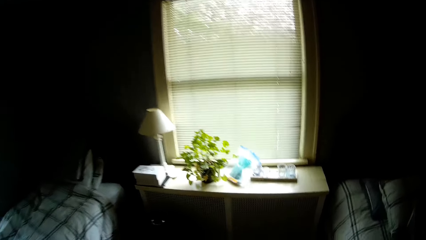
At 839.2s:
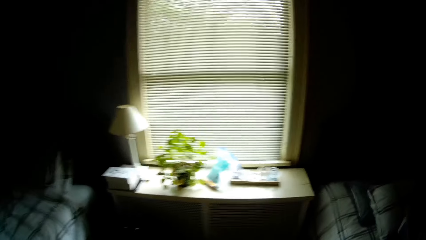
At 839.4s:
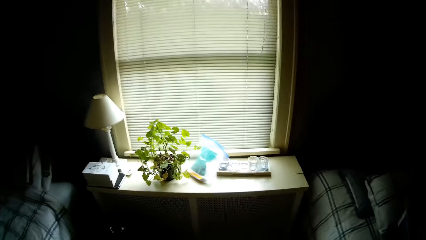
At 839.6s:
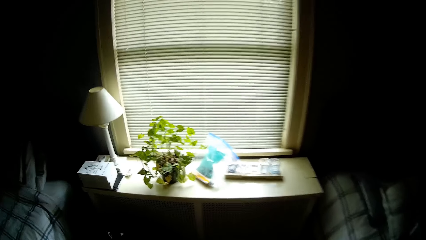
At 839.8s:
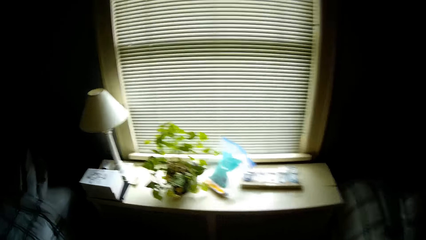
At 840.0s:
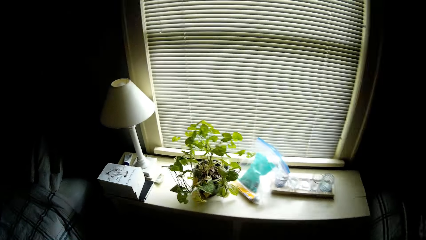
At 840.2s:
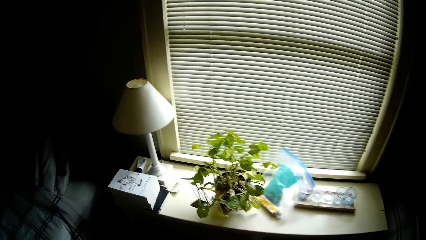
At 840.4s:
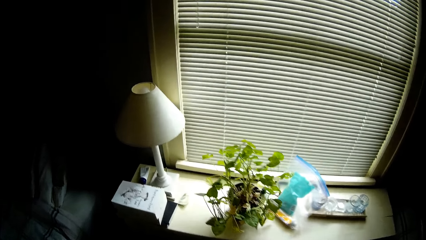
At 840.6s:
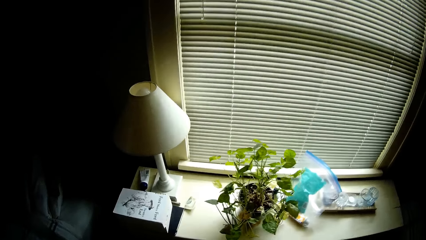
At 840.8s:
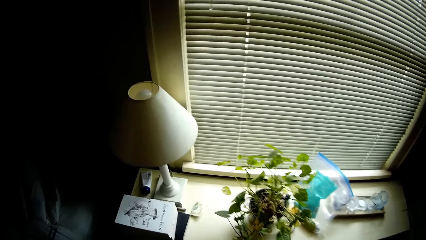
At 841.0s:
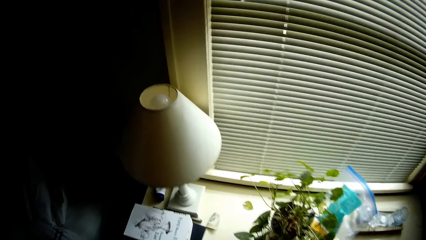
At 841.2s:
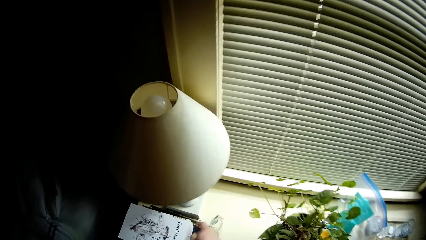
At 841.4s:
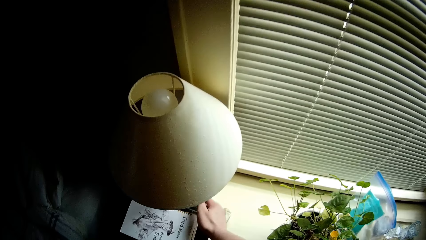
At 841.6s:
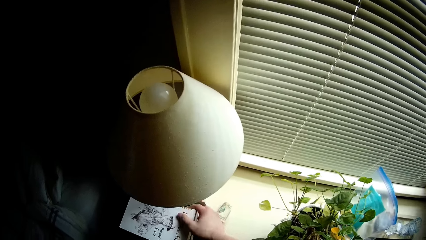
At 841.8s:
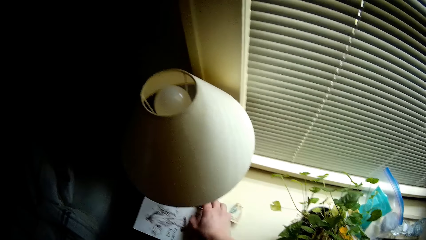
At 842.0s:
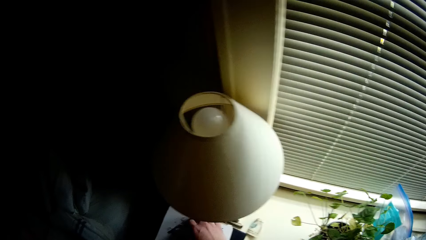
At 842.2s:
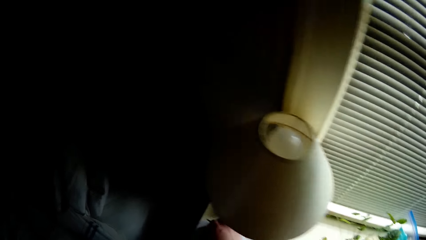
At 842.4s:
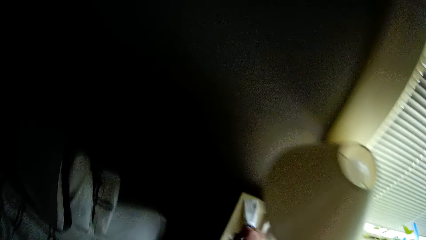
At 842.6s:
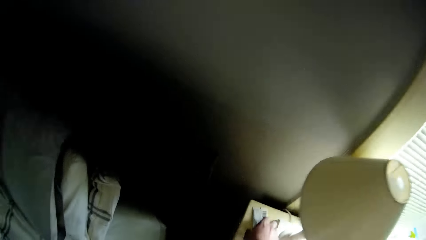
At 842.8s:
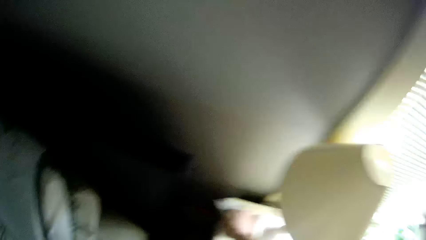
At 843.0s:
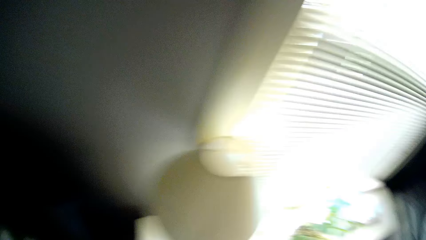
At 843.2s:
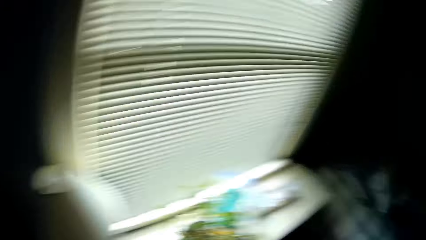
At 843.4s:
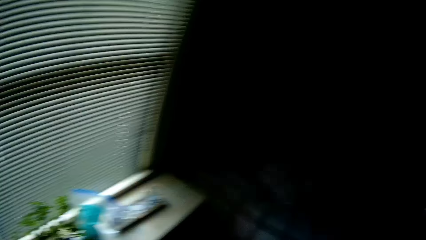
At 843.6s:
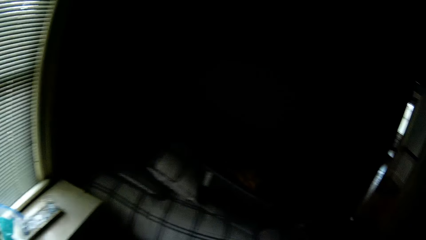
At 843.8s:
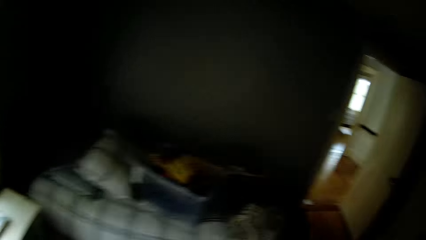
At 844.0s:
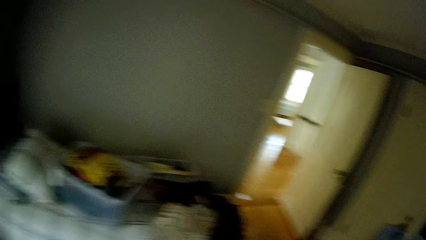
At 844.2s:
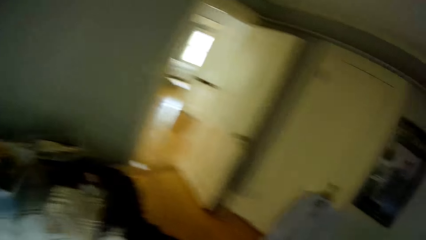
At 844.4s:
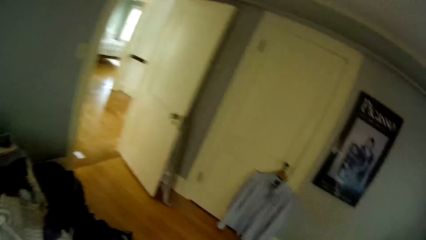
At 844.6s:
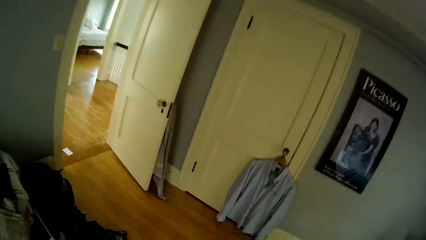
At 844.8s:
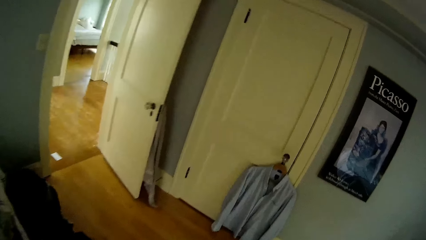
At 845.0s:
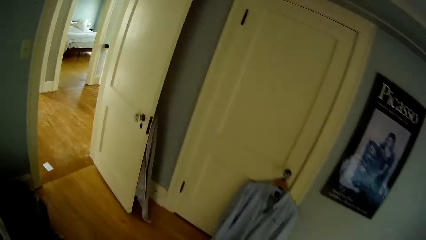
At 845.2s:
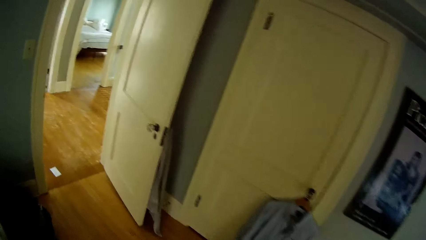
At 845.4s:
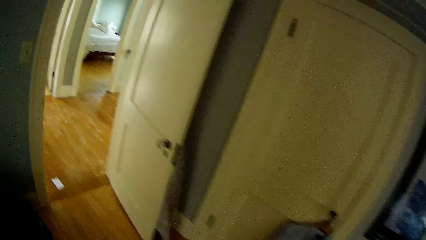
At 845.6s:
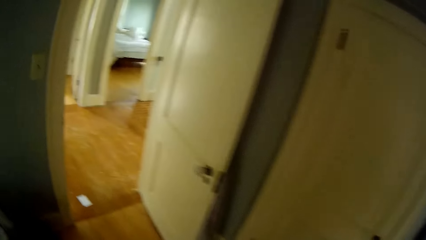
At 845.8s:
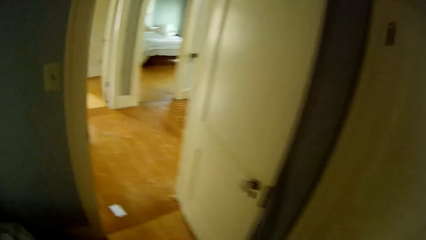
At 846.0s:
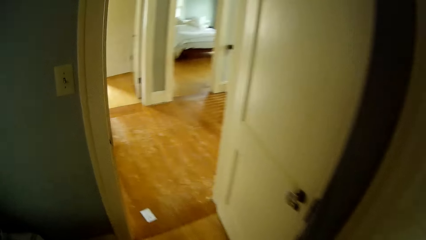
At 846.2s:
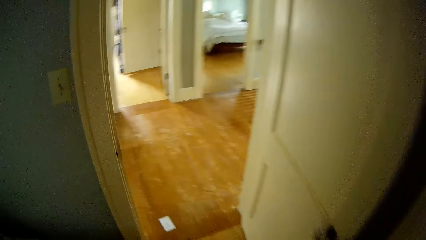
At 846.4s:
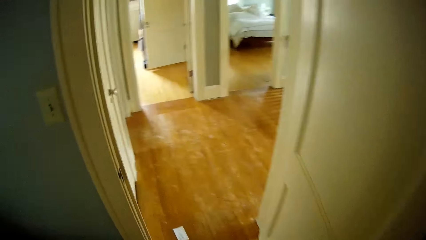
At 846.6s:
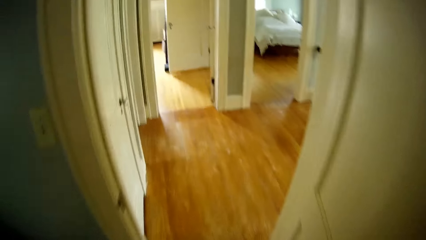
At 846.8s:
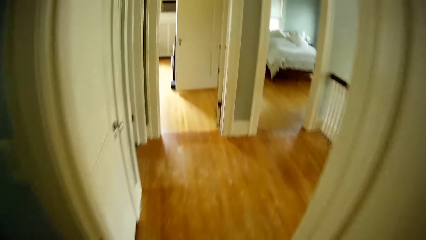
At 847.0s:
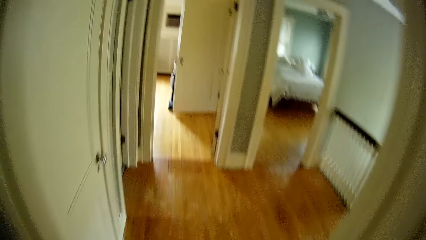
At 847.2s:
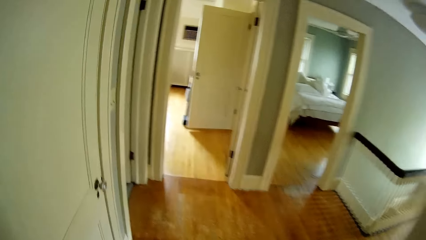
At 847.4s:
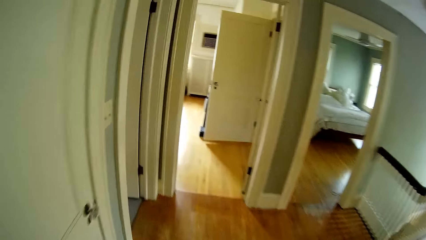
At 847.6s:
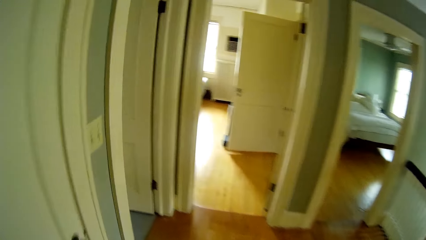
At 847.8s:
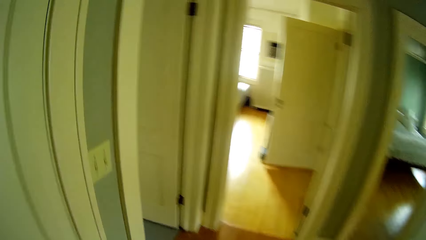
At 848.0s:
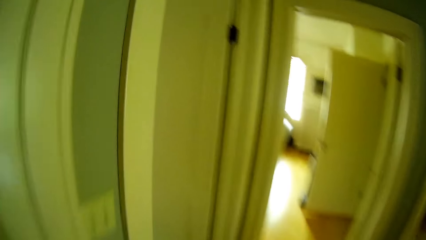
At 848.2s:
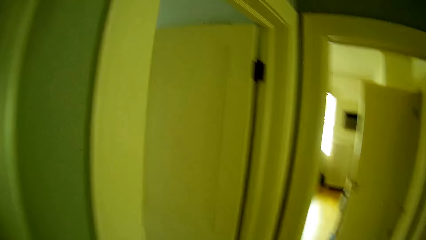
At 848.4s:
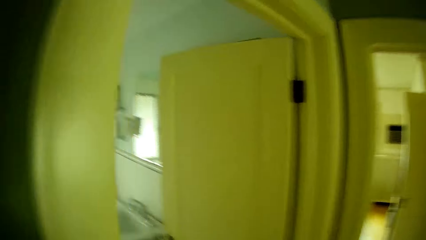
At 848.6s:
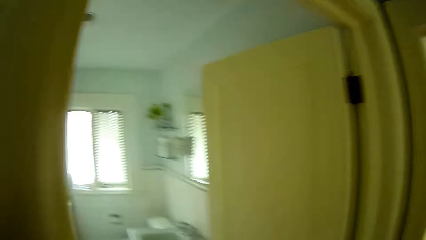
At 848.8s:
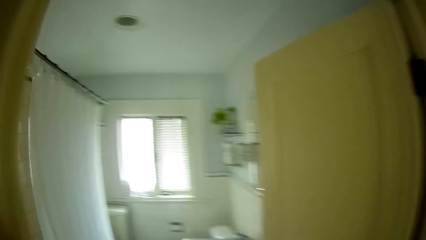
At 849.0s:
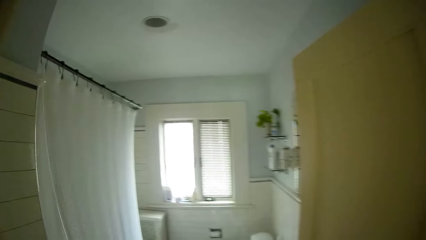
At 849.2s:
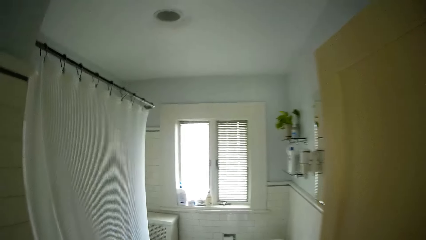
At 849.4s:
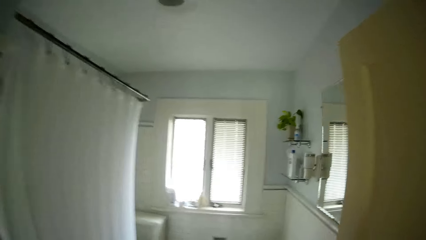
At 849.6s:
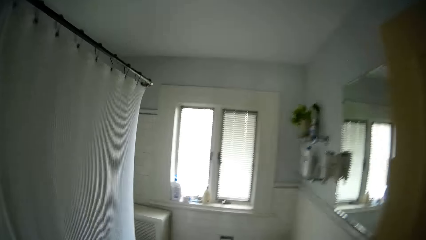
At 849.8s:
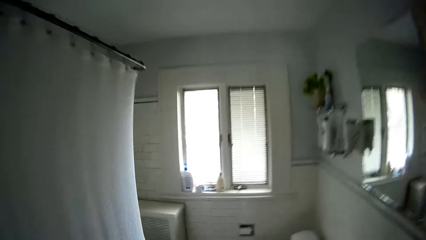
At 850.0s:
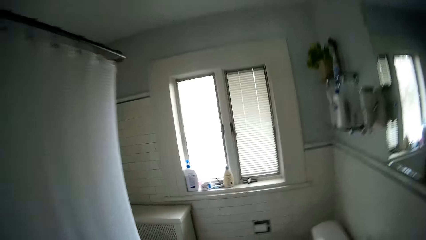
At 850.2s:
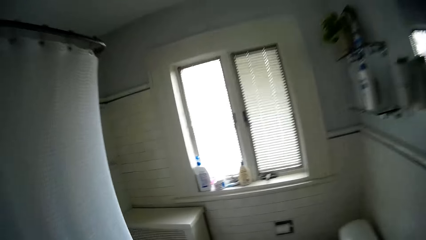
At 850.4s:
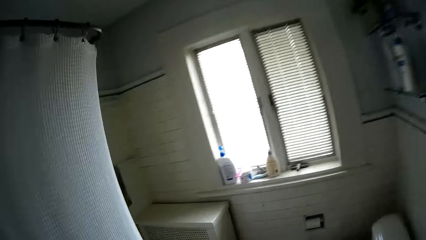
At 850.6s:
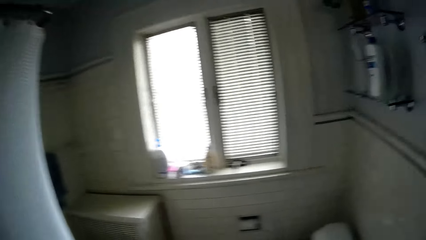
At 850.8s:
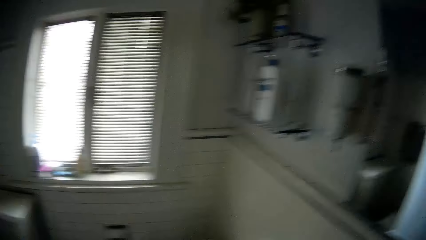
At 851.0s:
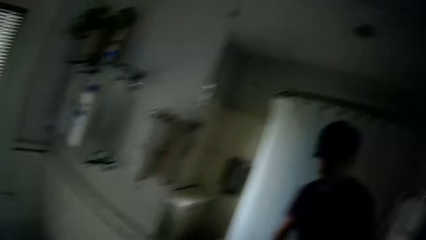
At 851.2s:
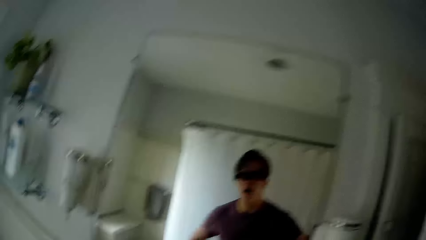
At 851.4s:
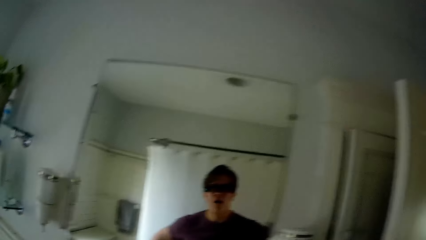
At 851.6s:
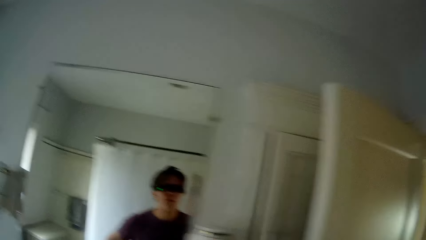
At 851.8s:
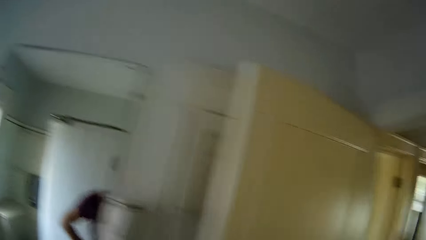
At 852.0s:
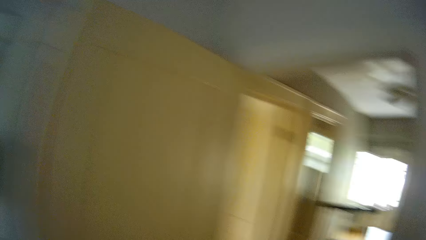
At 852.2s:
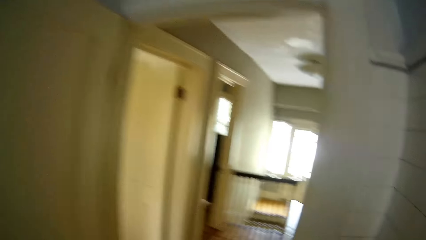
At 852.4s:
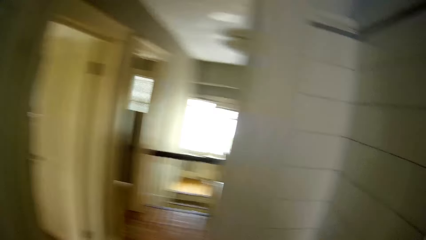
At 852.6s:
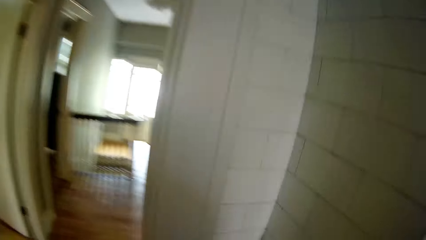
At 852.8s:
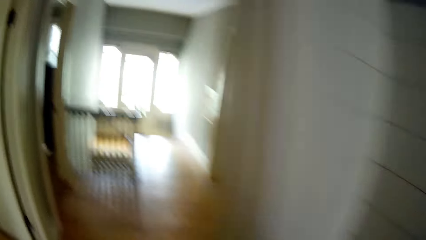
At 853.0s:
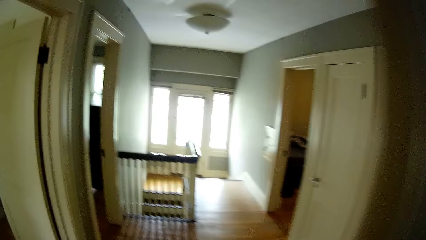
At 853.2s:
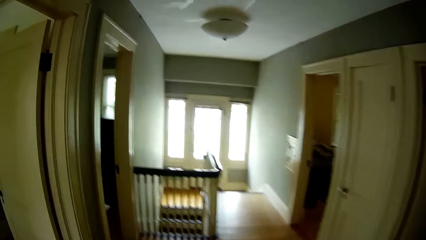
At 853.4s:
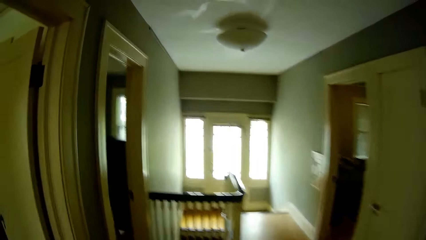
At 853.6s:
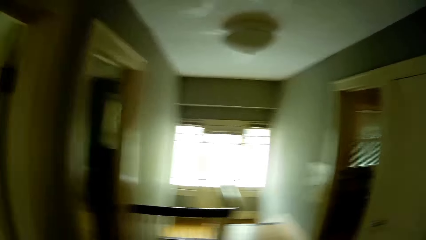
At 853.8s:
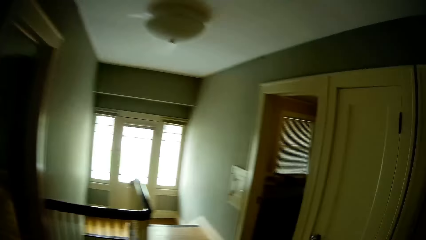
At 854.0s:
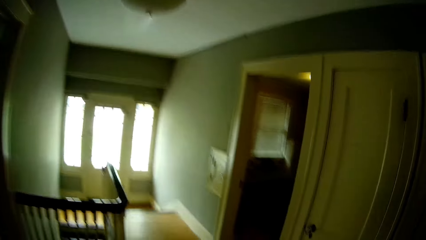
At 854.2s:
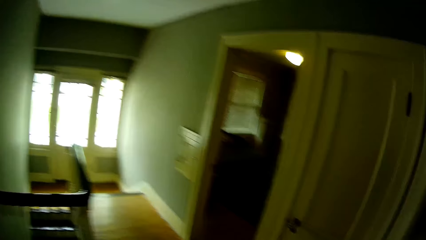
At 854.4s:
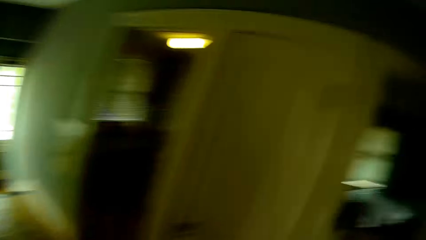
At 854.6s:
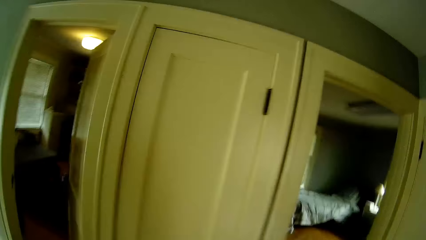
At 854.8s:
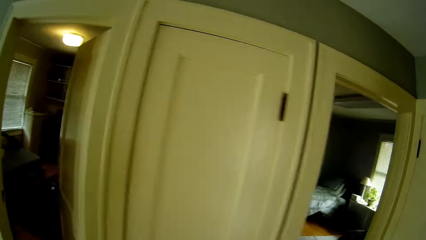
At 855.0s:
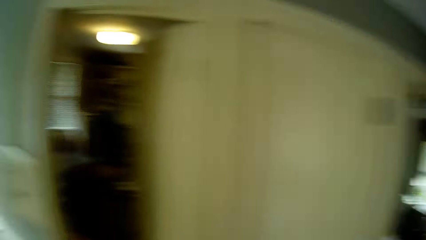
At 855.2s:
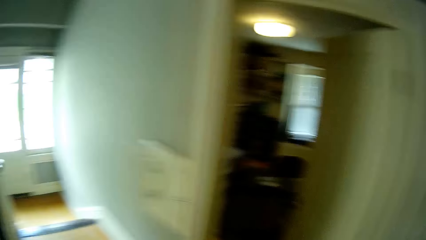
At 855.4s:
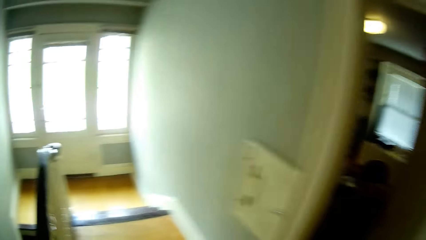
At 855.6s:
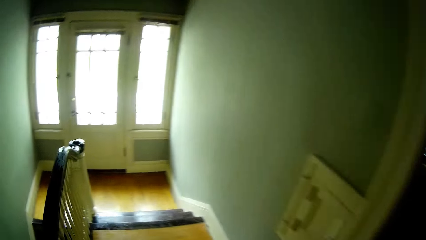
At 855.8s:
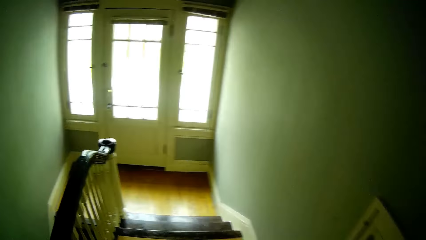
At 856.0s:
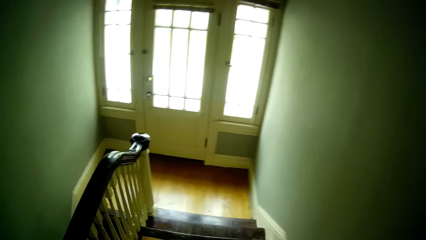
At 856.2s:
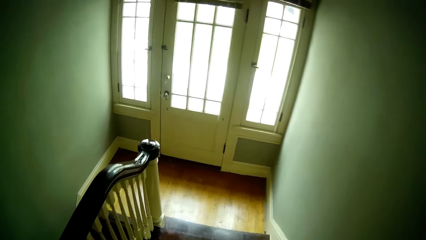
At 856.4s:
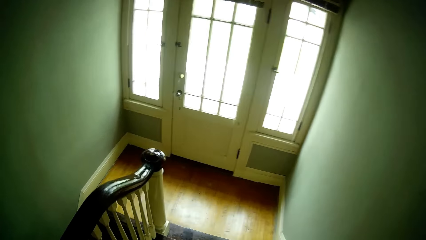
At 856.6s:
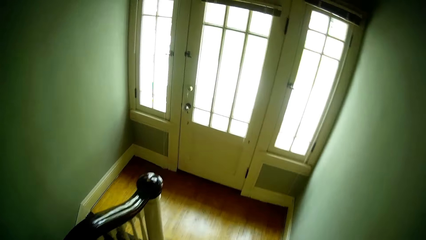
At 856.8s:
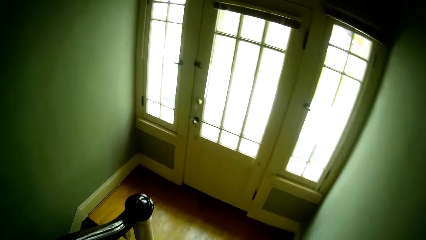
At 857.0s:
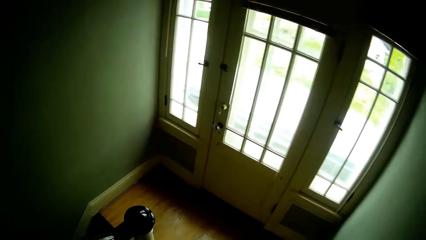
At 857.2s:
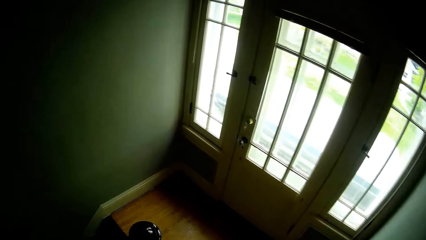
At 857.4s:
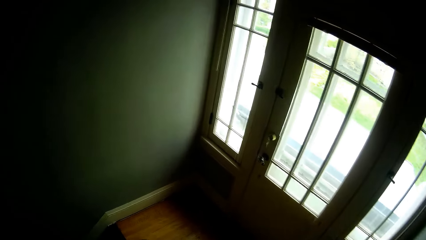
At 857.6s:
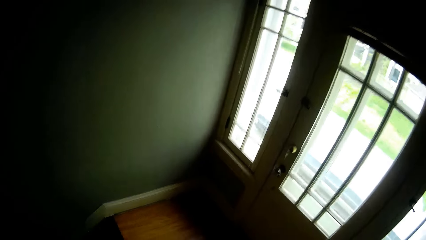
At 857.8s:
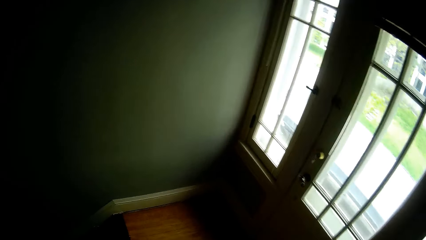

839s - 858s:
The camera wearer touches a novel or notepad on a desk with his right hand. He picks up a tube cream from the desk with his right hand. He walks in the rooms. He walks out of the bedroom. He enters a bathroom. He pauses. He walks out of the bathroom. He walks around the rooms.
